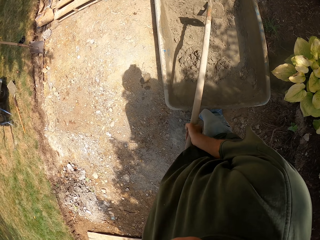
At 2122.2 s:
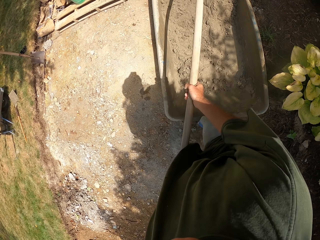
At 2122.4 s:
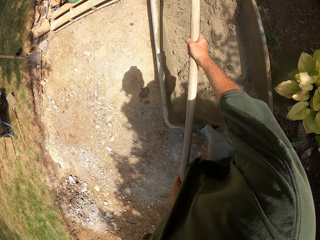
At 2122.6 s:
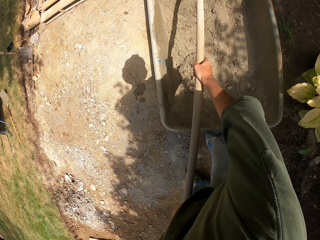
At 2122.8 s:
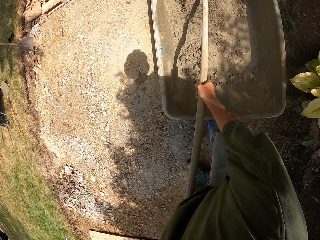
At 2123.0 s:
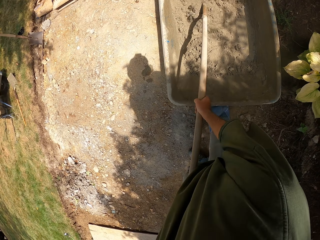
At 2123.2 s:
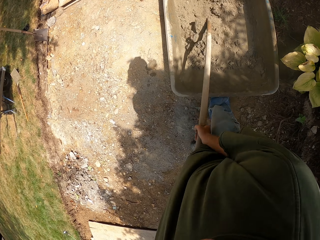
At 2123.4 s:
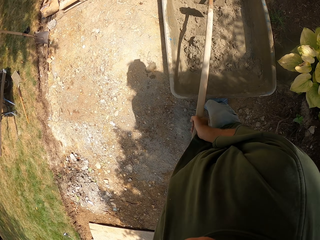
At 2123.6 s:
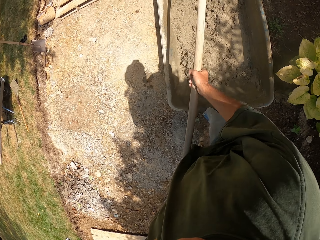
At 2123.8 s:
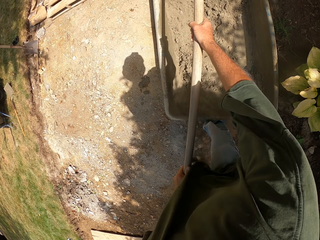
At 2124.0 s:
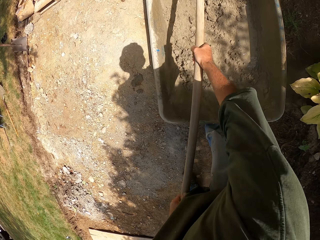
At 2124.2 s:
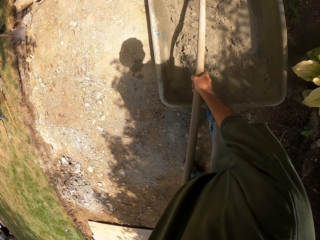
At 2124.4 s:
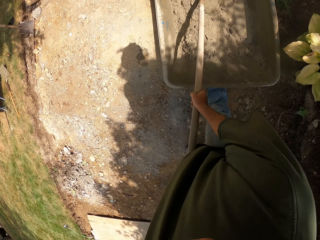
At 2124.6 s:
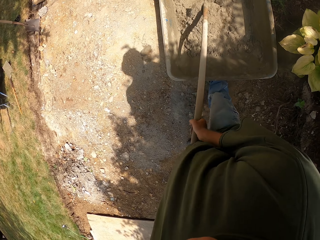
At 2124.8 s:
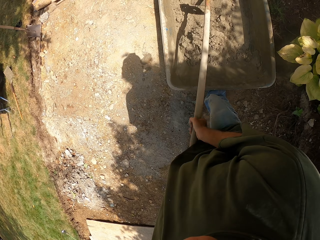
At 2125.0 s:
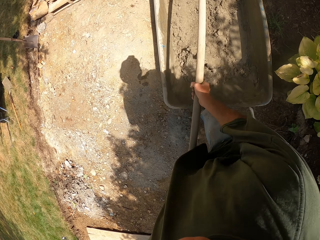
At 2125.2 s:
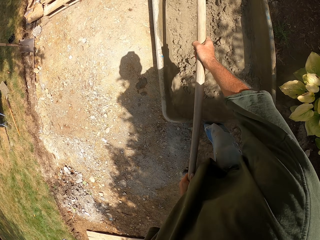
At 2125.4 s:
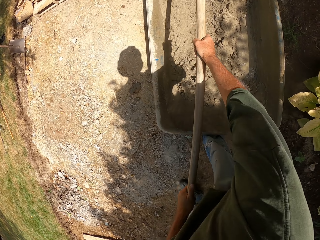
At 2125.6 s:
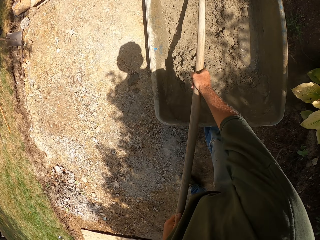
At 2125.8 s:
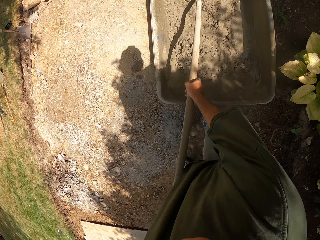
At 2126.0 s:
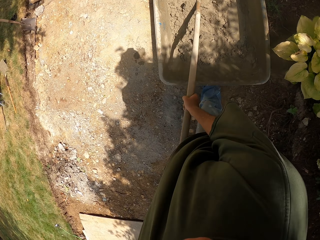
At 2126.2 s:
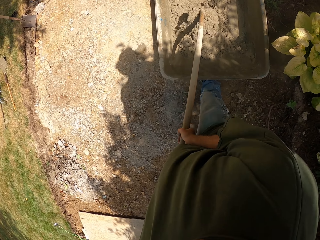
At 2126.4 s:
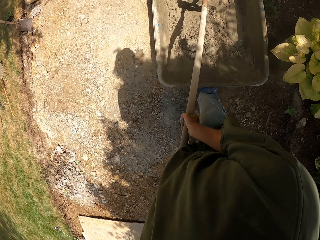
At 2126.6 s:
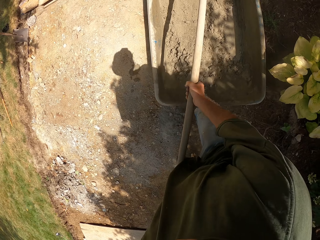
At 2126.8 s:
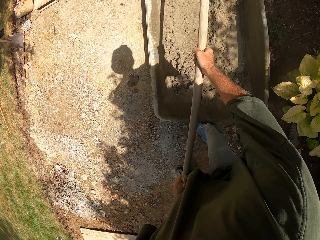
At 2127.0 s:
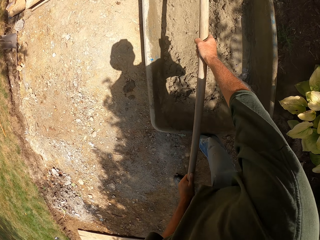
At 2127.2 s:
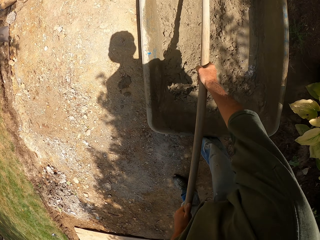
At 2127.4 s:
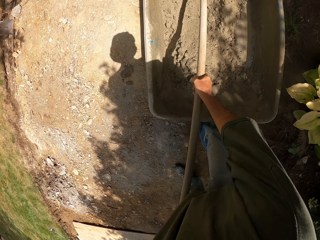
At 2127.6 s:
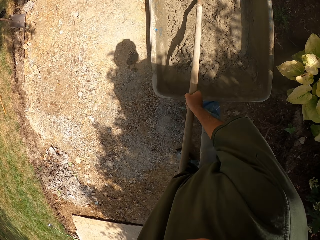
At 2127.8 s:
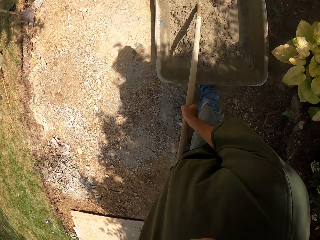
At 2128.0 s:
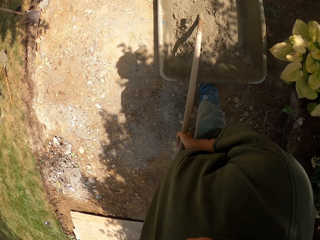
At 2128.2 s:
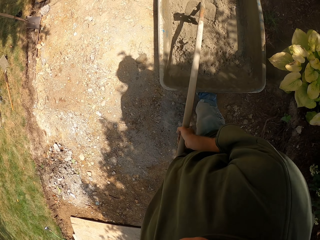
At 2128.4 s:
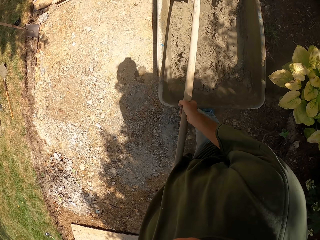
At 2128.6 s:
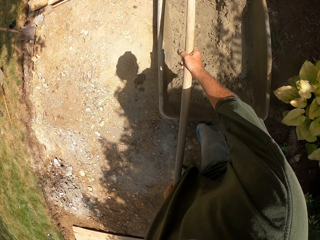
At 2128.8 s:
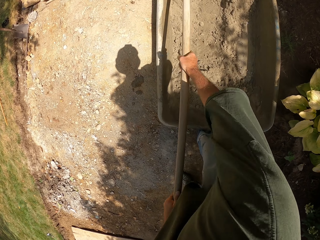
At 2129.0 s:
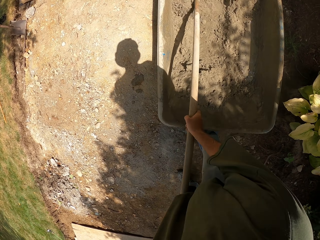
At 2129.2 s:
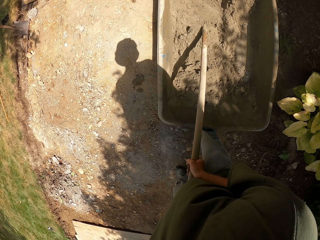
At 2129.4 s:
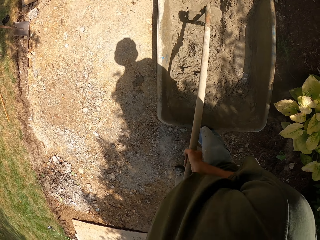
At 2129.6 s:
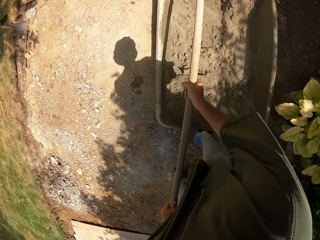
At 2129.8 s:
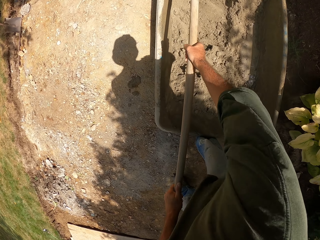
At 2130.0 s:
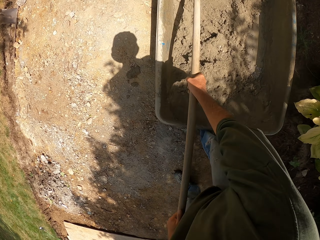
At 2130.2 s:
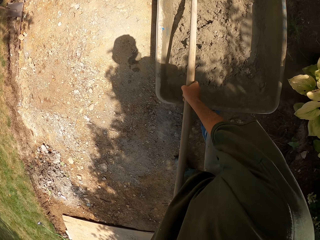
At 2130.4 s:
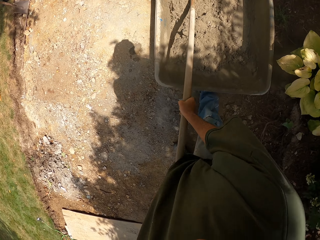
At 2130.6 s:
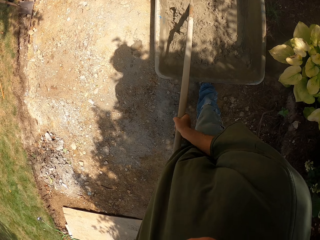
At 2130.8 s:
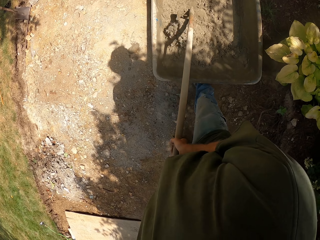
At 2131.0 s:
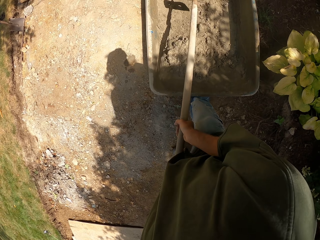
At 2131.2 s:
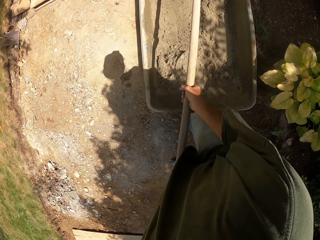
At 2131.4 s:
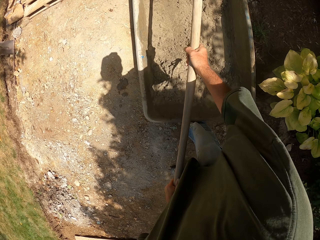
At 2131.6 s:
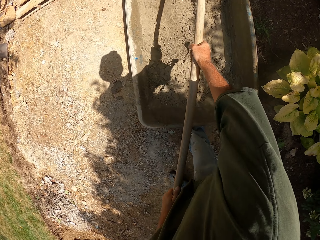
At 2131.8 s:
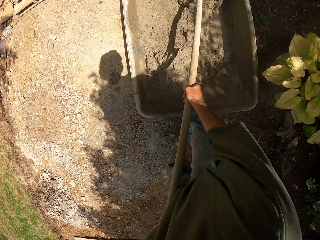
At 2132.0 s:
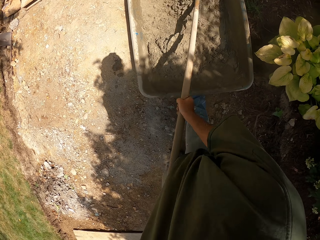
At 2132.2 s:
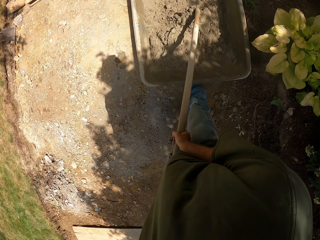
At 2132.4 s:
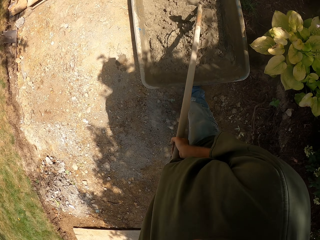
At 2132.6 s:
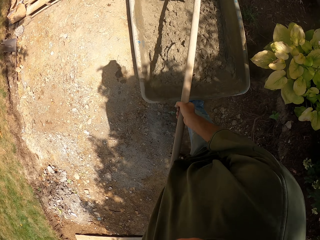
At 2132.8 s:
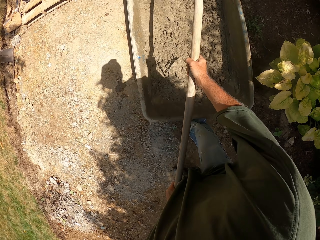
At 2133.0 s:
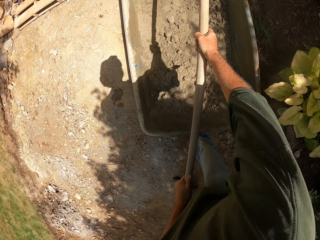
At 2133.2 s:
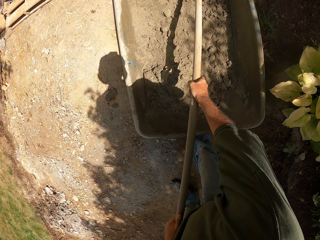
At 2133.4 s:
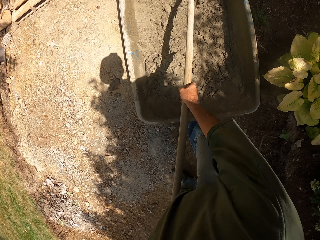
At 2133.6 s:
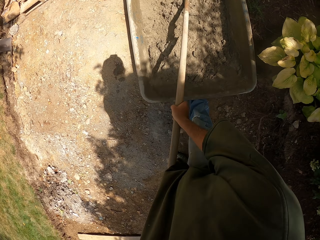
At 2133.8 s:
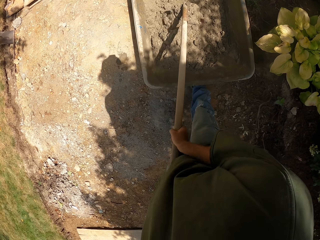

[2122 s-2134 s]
The camera wearer pulls the concrete together.

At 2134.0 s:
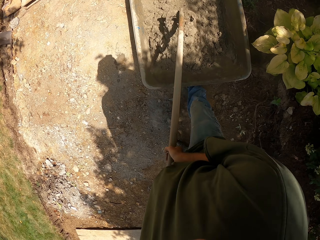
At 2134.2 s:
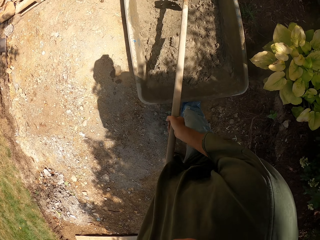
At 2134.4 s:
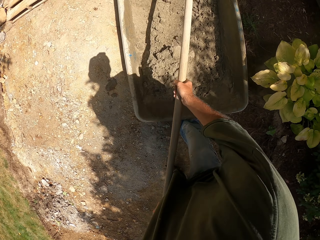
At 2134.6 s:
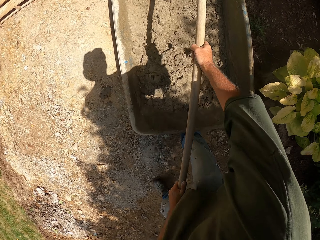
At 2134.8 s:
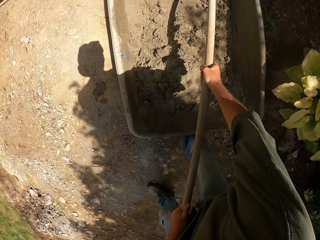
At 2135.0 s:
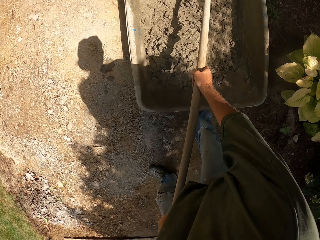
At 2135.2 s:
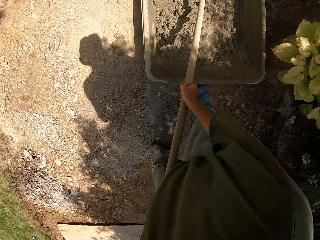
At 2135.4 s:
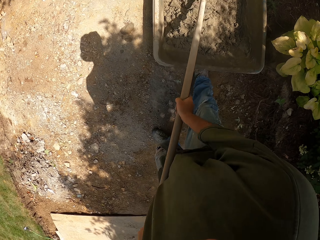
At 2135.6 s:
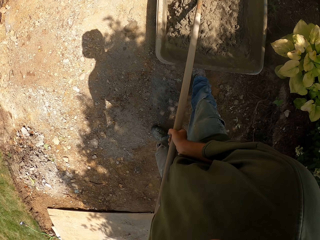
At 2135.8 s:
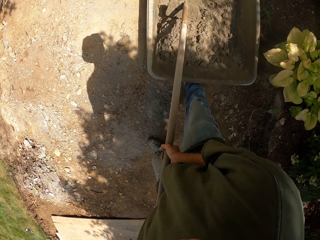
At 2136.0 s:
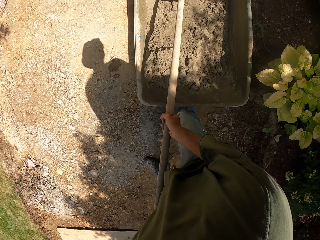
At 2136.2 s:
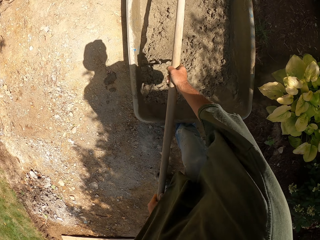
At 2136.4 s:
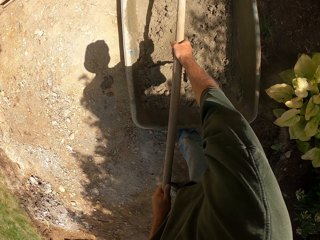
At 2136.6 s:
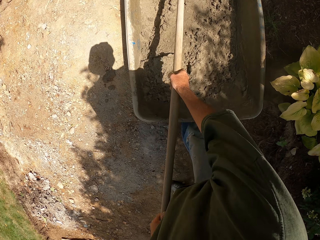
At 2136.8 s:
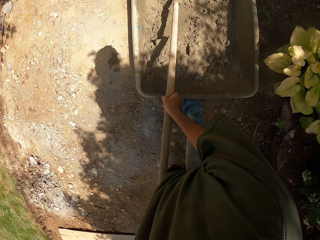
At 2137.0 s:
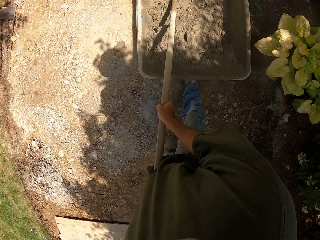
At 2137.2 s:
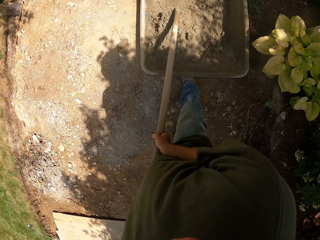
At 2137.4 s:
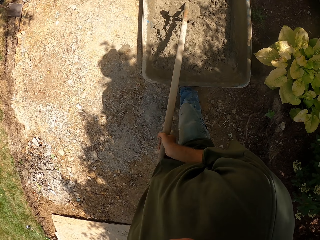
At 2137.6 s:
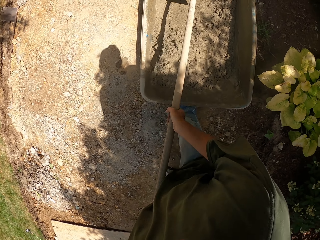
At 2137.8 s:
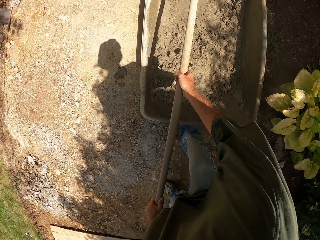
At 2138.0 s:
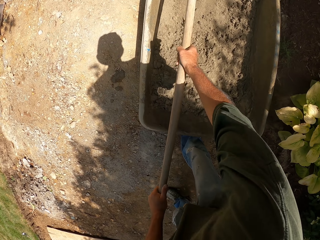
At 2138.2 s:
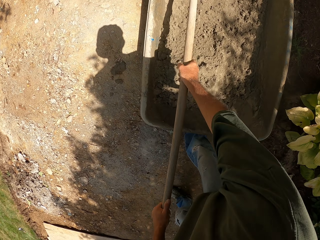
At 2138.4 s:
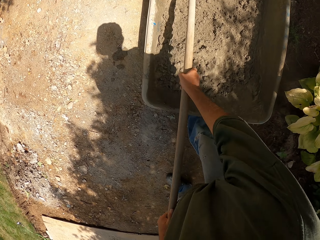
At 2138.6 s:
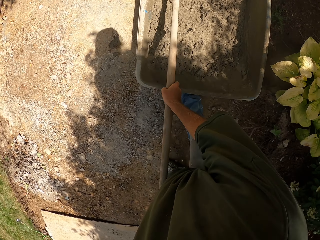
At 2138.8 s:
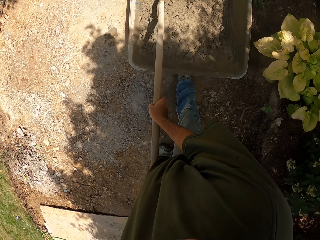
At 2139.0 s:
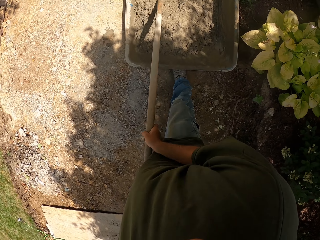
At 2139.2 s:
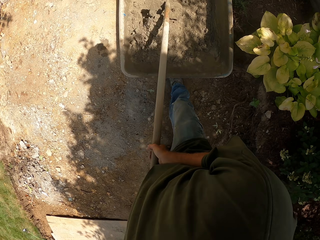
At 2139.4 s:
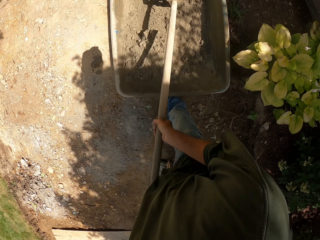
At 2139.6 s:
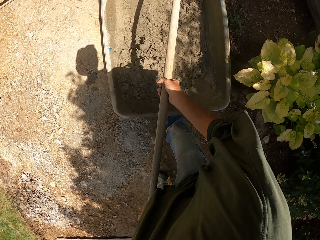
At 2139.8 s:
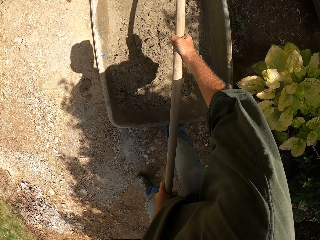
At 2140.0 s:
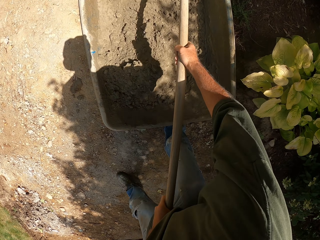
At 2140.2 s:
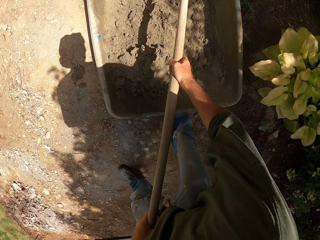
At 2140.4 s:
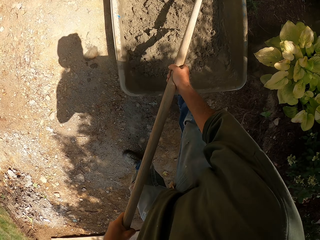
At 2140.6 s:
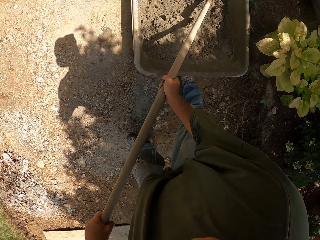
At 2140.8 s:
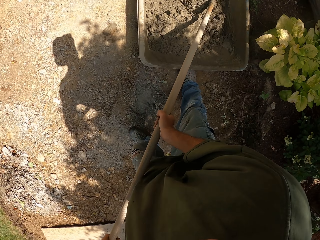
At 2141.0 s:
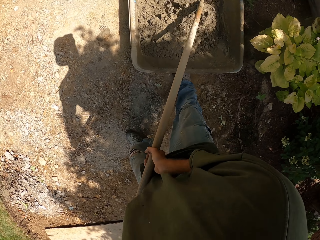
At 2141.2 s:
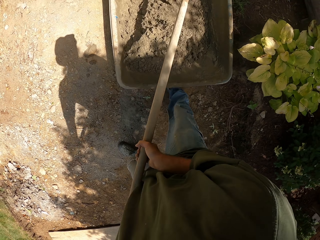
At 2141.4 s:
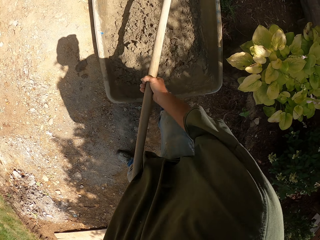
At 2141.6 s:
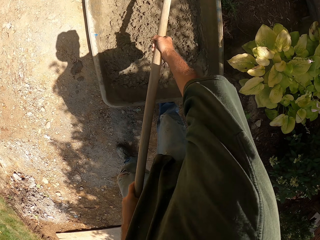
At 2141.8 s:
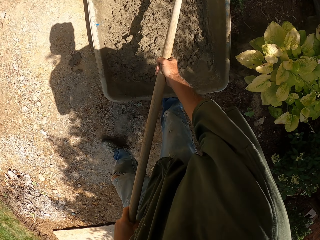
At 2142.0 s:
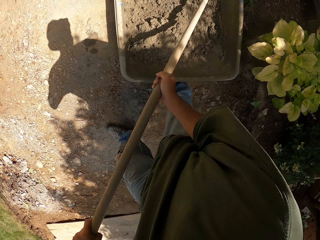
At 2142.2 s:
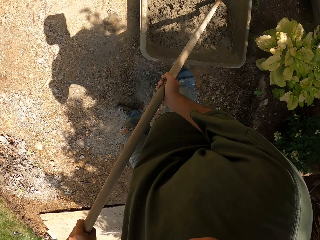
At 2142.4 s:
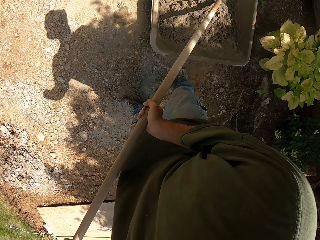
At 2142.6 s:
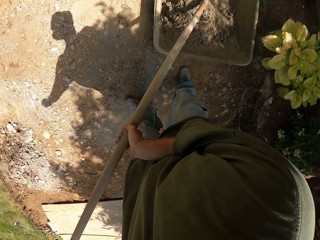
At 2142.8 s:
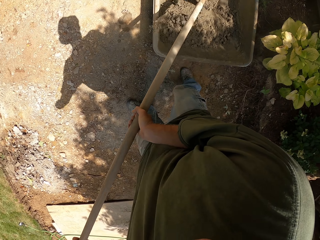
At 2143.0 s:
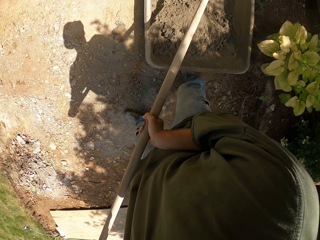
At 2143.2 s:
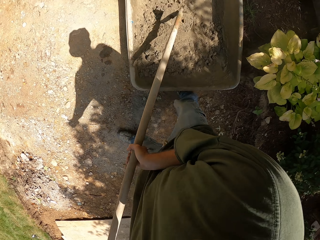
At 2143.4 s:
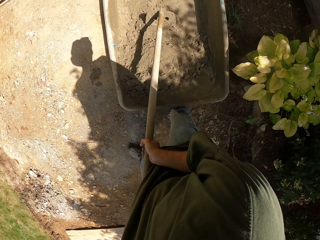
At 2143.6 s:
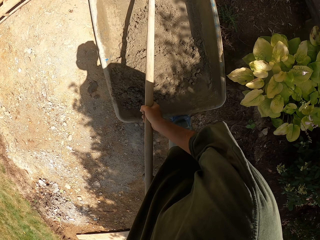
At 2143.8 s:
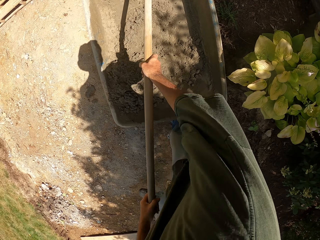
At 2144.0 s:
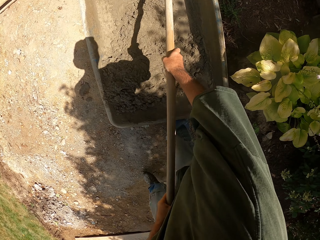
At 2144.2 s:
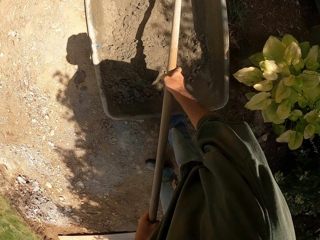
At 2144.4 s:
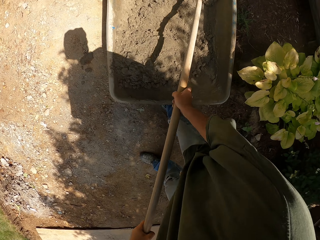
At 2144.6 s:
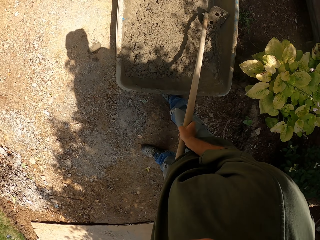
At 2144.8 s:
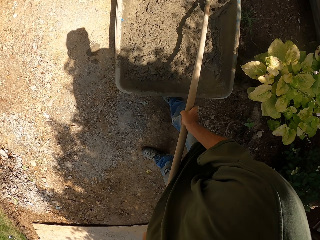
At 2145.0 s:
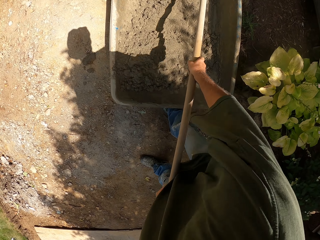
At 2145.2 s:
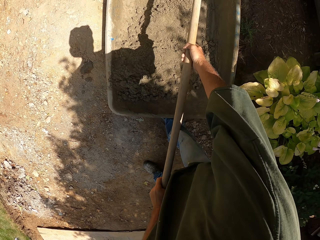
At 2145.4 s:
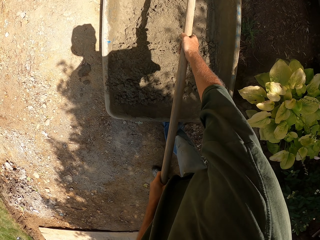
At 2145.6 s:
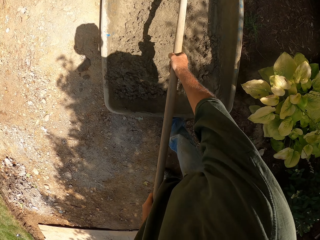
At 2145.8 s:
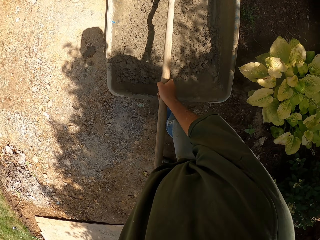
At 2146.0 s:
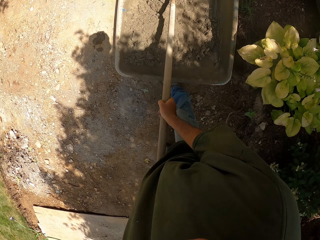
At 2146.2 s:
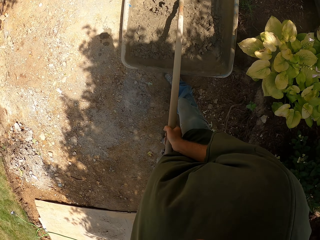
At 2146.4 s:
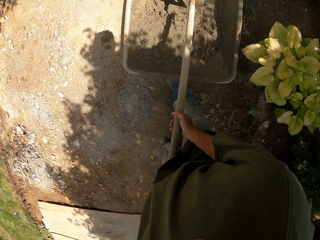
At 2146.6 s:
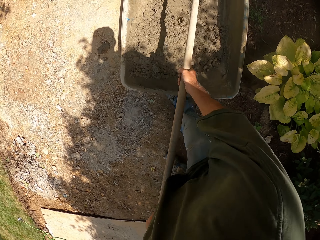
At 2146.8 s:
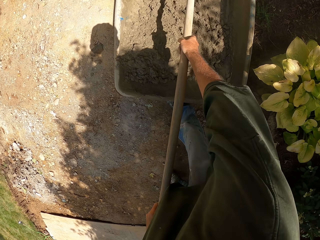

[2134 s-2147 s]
The camera wearer pulls the concrete together.
